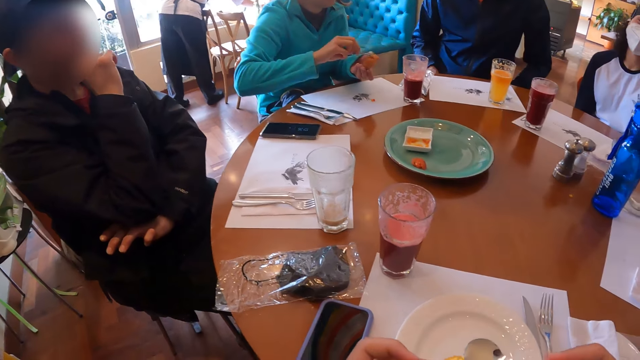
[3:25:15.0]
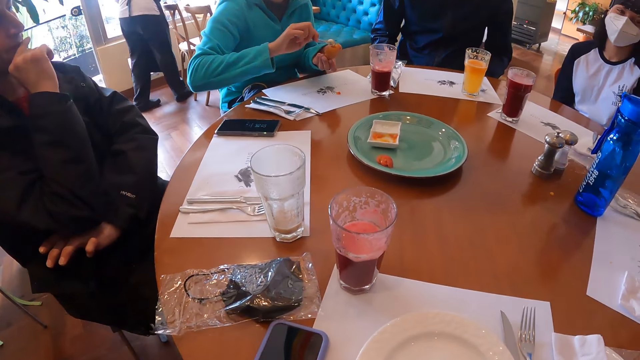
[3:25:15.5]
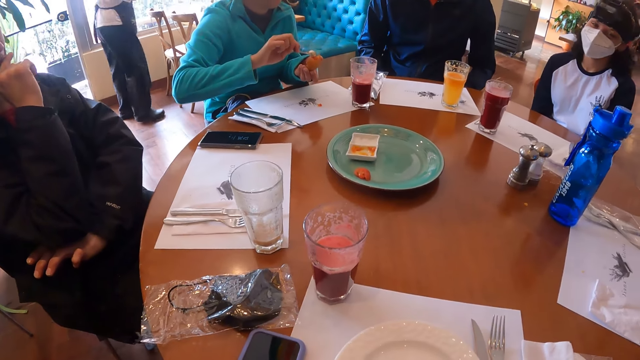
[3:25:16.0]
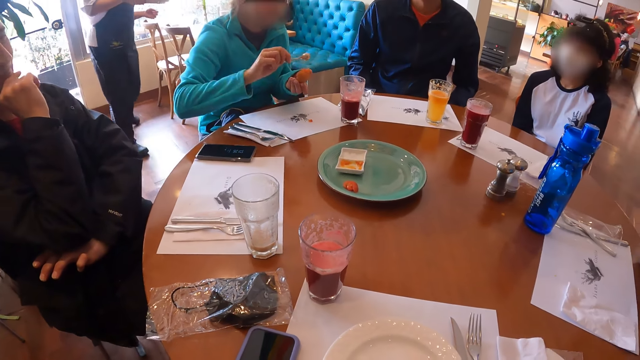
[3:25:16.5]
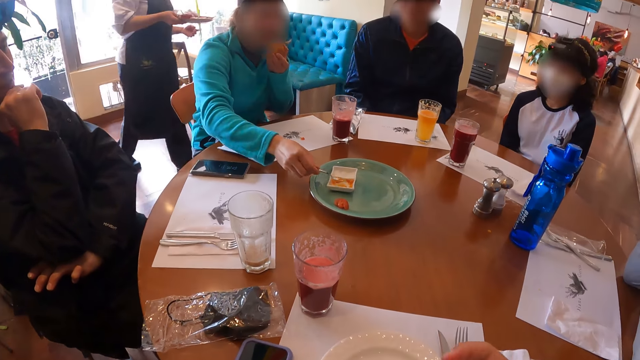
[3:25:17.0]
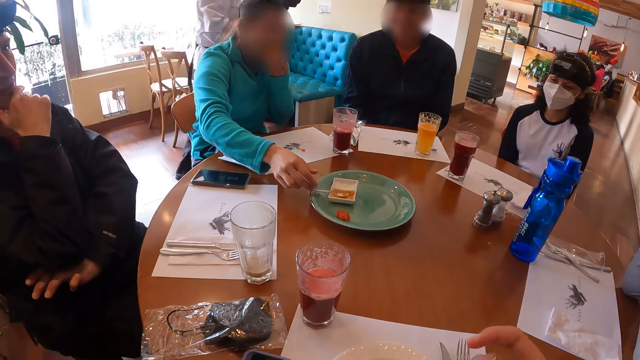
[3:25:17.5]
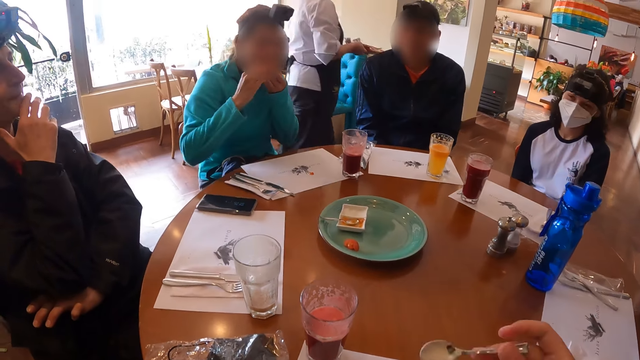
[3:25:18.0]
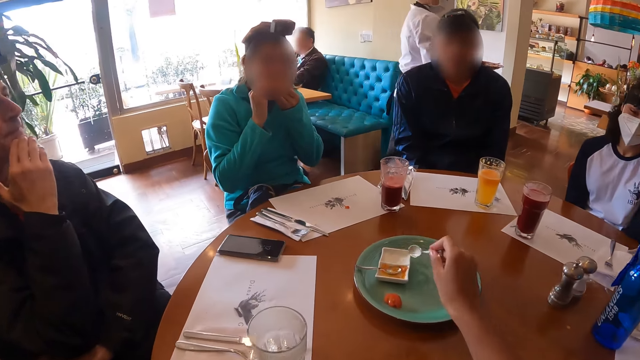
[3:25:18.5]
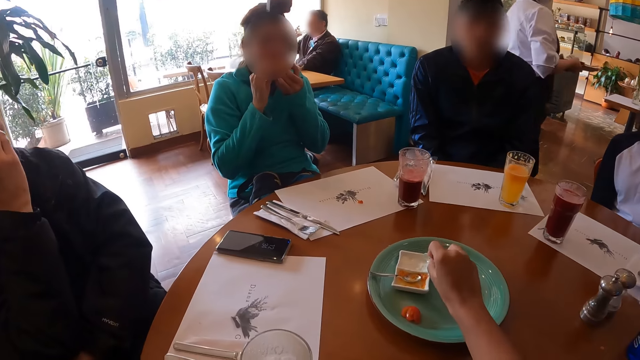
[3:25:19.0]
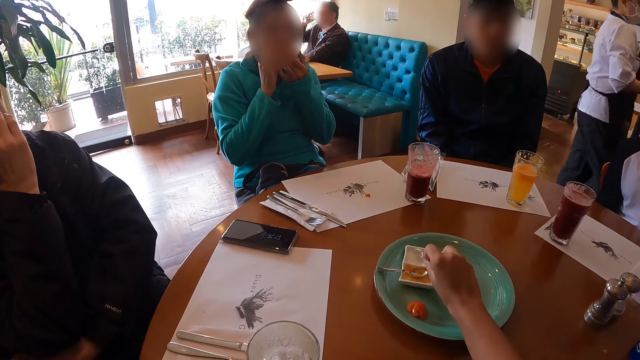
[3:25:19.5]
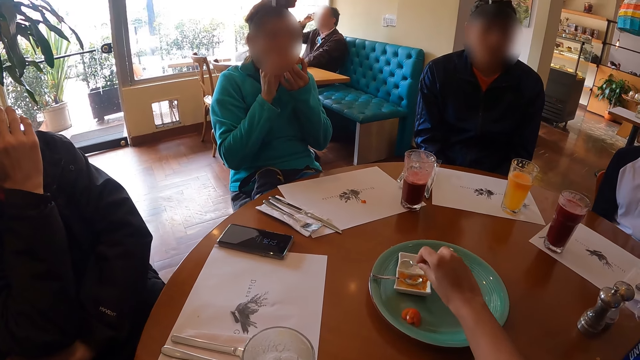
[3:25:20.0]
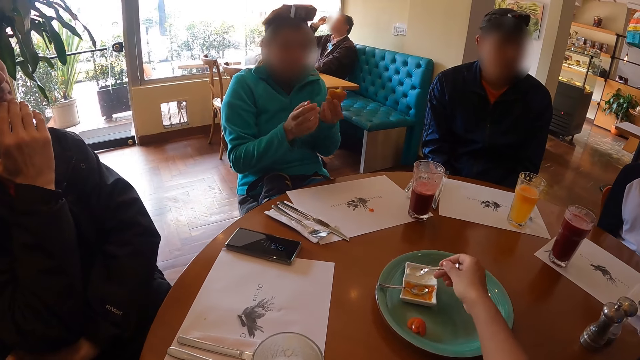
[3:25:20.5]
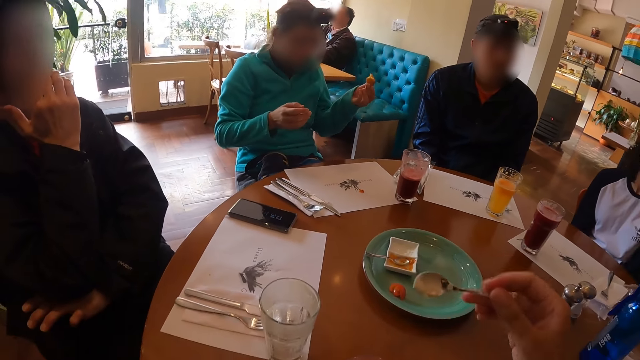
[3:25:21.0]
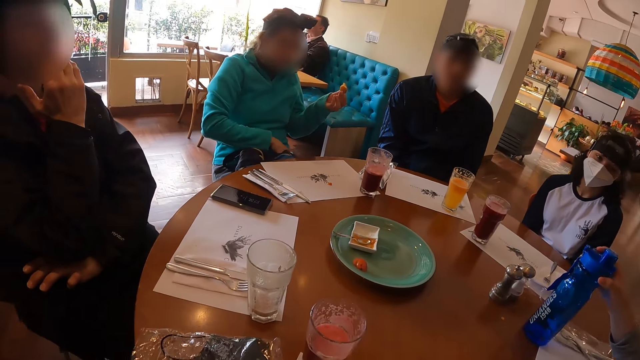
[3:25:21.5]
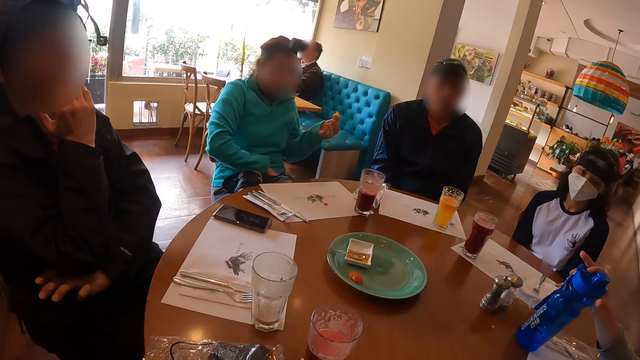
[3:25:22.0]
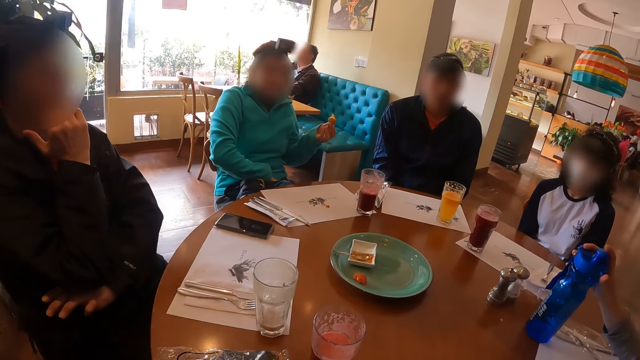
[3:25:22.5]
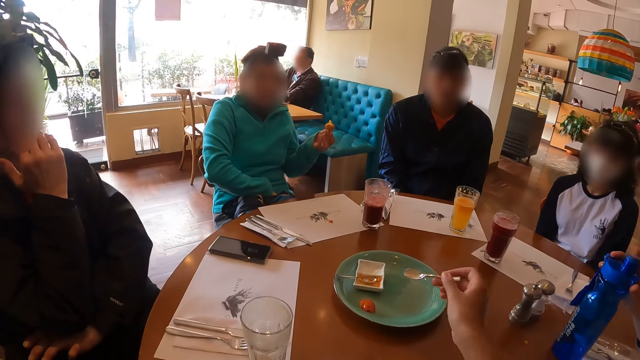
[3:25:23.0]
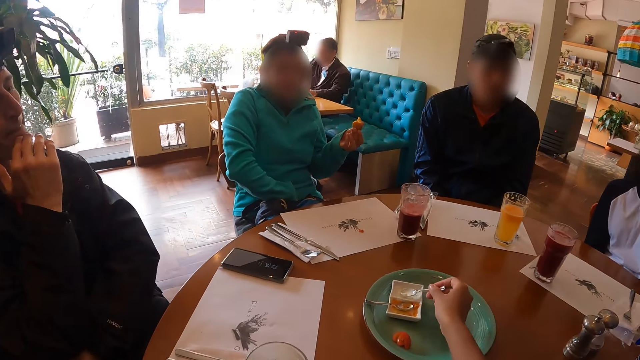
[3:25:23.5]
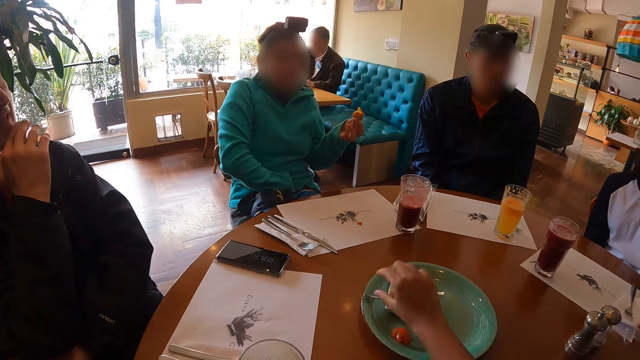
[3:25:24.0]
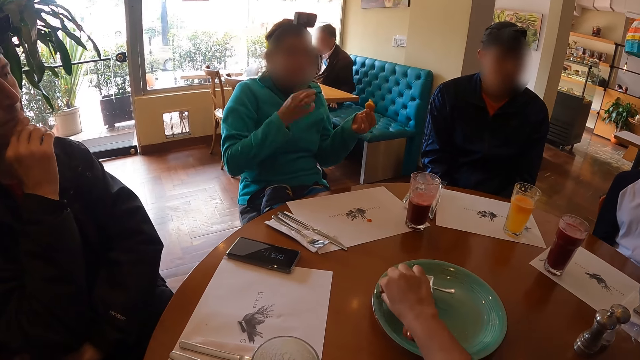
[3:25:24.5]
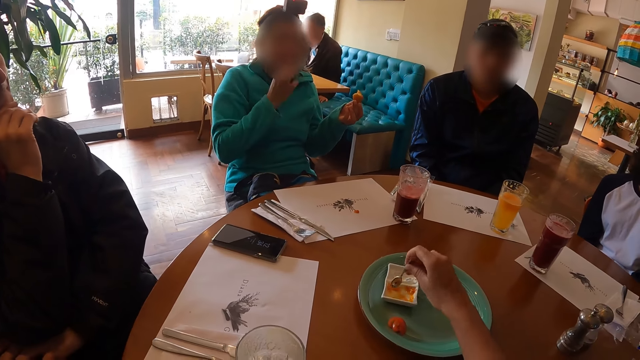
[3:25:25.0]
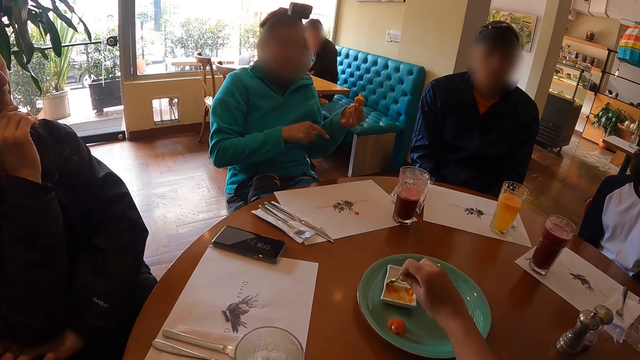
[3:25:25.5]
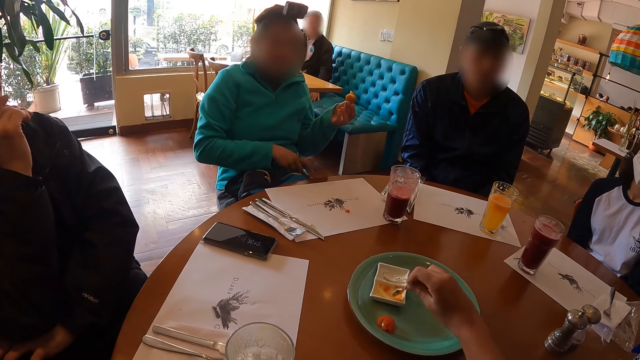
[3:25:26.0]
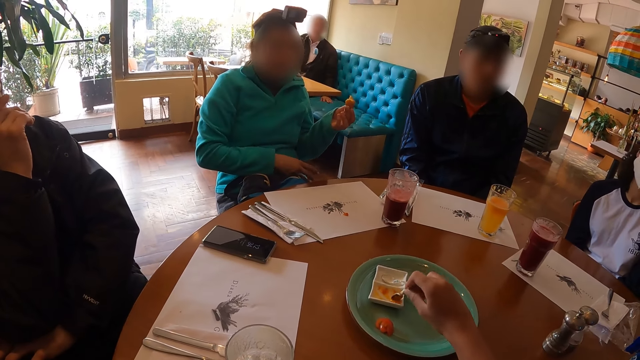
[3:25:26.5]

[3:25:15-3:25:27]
A man drops the food. A woman drops the spoon on the plate with her right hand. Another woman walks around. The camera wearer takes cream from a plate on the table with her right hand. They drop the spoon on the plate on the table with his right hand. They pick up the spoon.

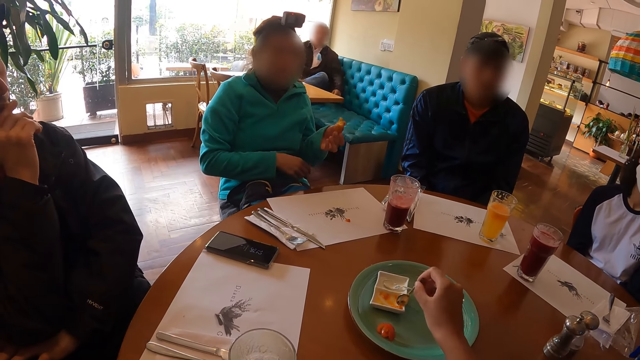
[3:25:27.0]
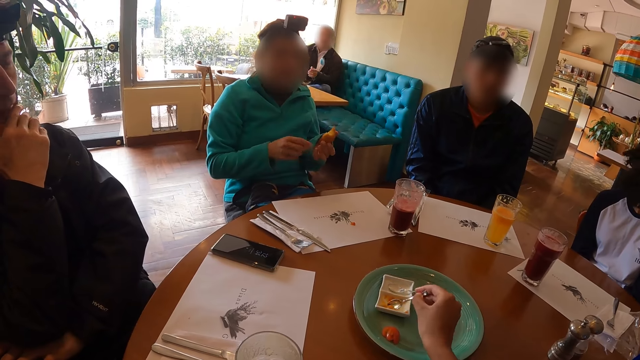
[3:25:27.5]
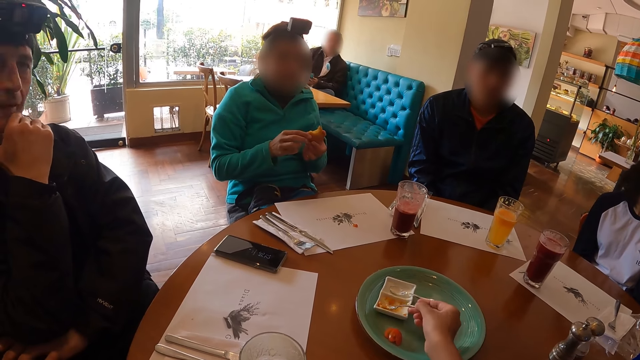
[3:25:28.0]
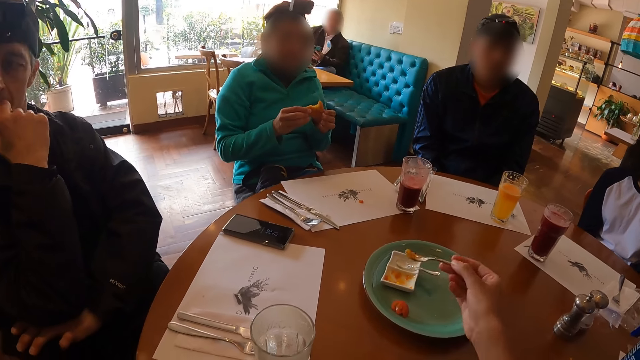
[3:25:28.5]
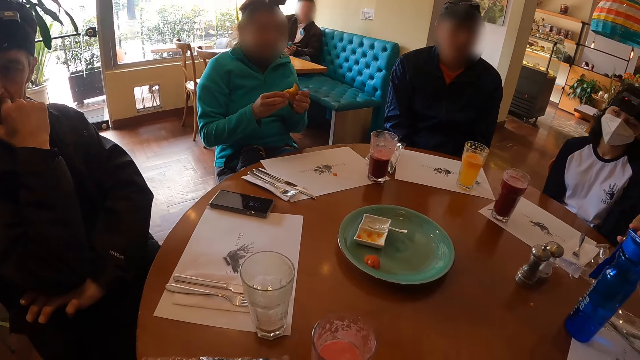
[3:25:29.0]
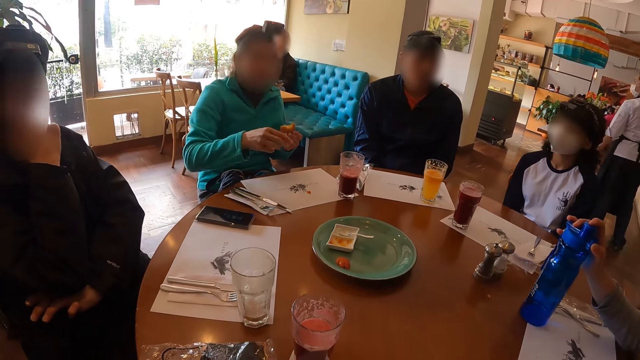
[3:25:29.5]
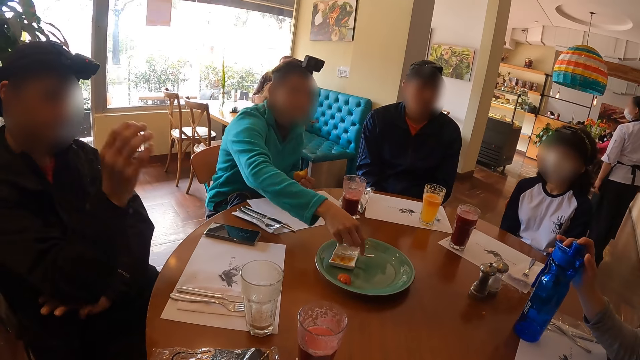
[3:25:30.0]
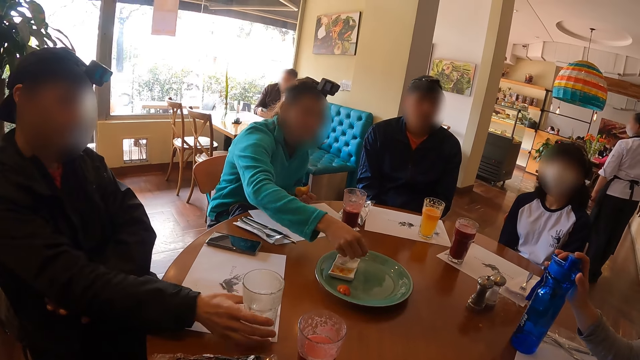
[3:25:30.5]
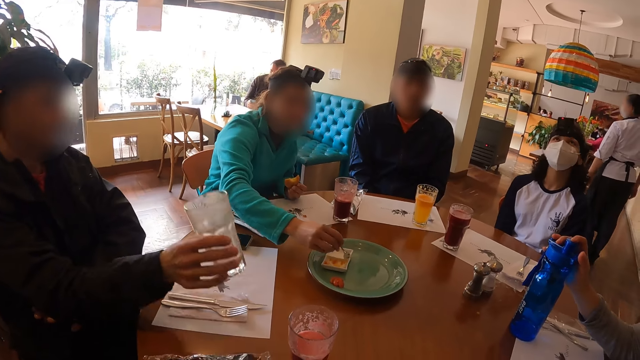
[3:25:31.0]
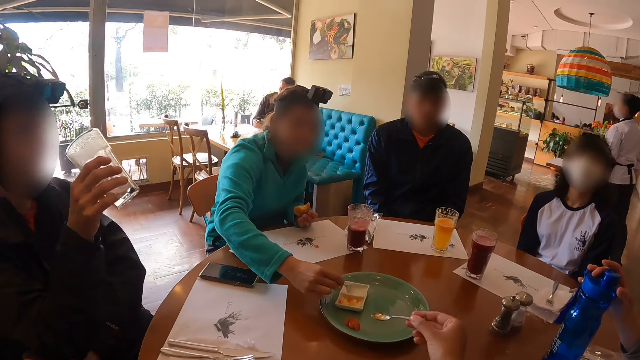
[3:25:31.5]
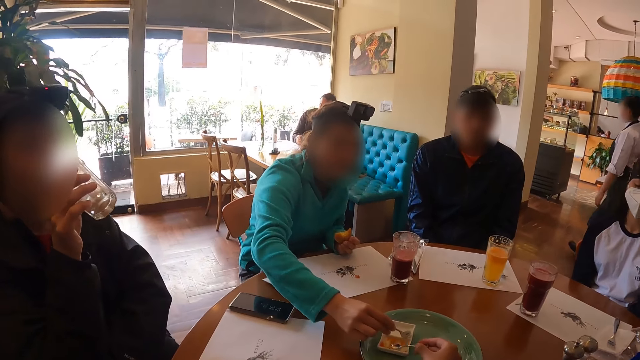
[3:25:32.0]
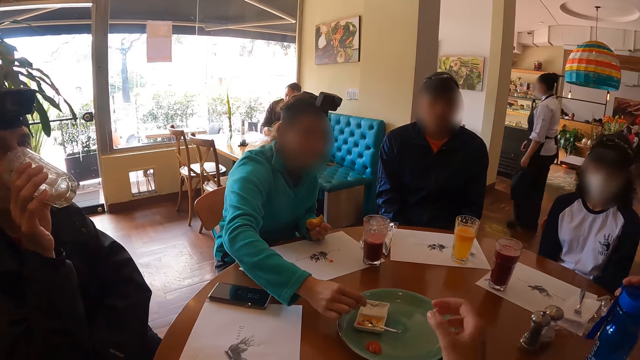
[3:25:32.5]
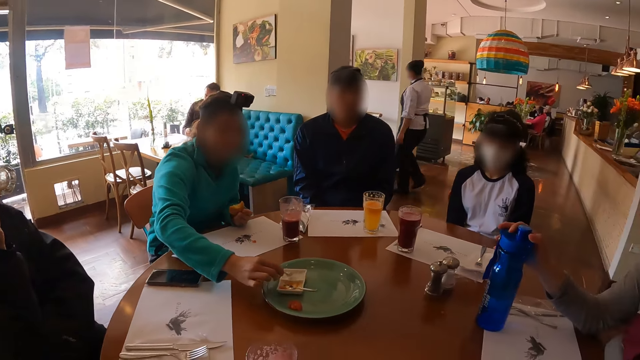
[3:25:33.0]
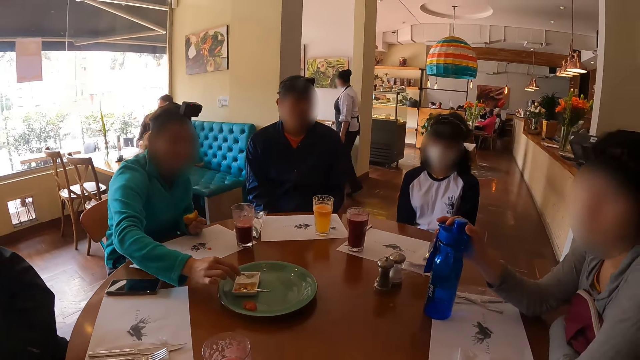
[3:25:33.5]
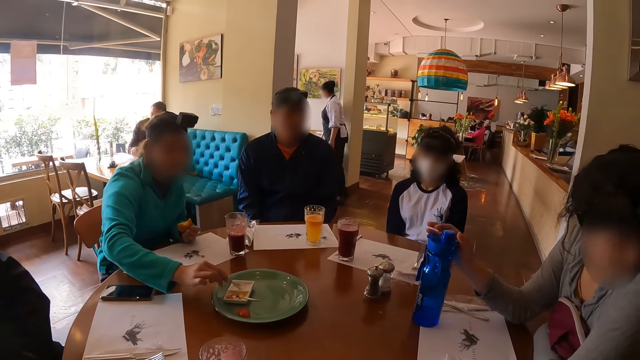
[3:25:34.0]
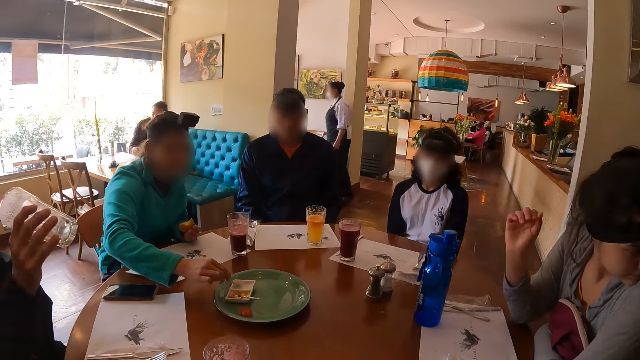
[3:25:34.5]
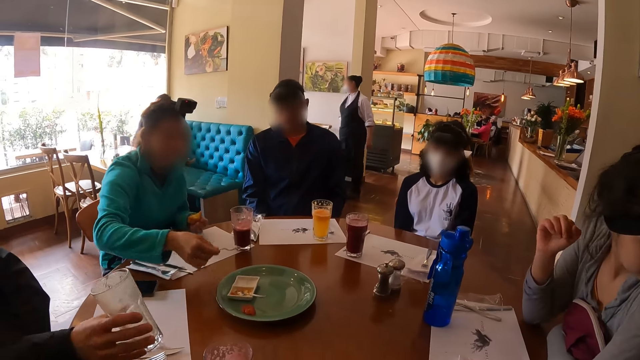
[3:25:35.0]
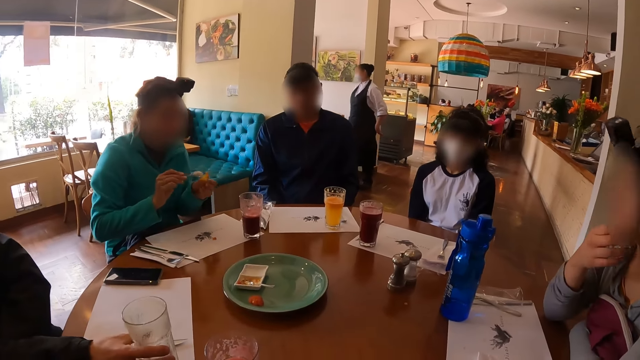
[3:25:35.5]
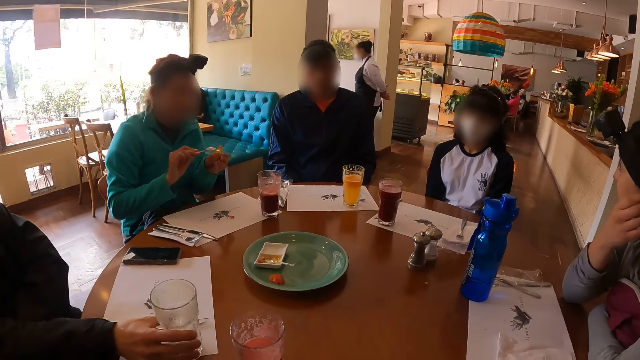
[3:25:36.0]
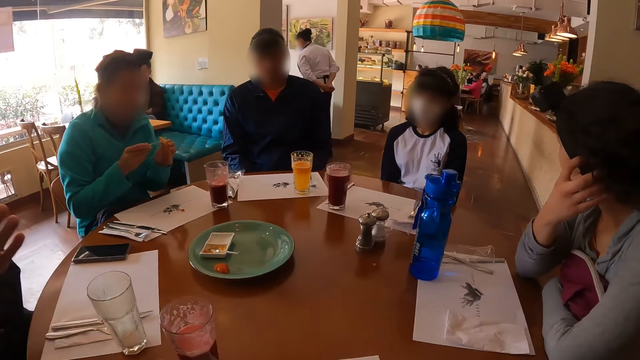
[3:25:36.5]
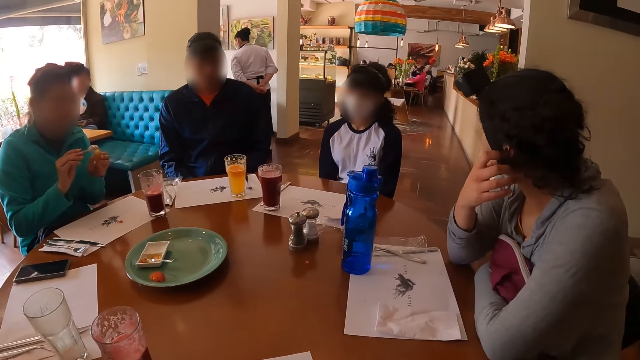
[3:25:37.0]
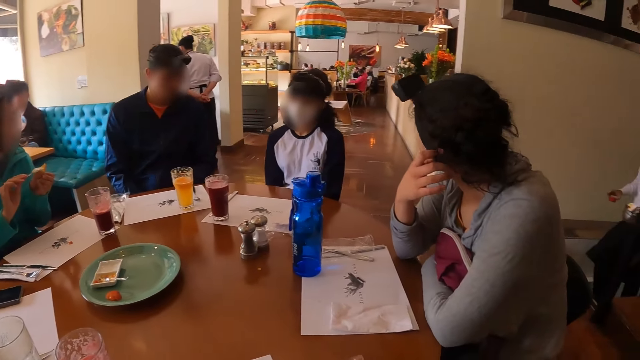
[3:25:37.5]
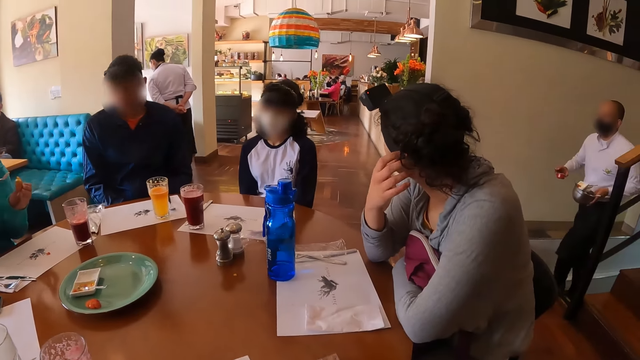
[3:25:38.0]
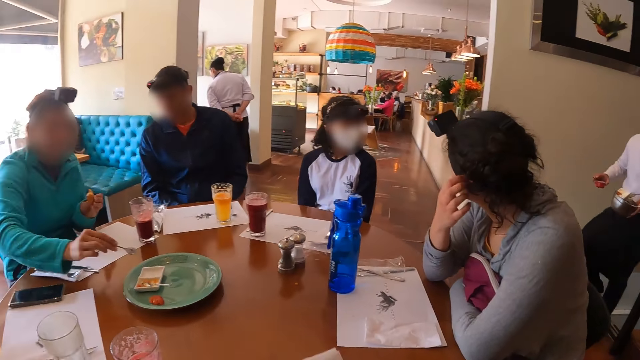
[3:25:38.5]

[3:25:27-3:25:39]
The camera wearer takes jam from the plate with a spoon on her right hand. She eats the food. A man picks up the glass of juice from the table with his right hand. The man drinks from the glass of juice with his right hand. Another man picks up something. The first man drops the glass of juice on the table with his right hand. The other man spreads the paste.
